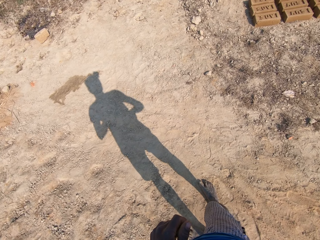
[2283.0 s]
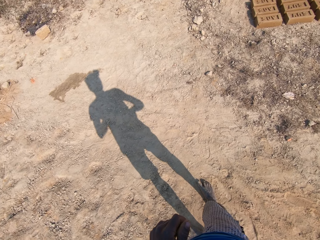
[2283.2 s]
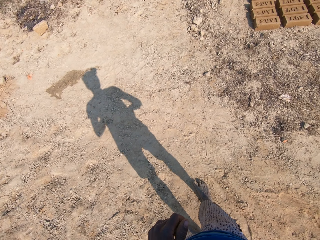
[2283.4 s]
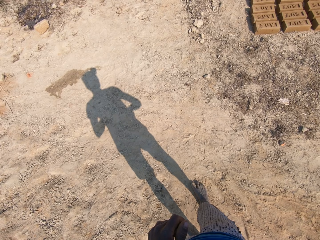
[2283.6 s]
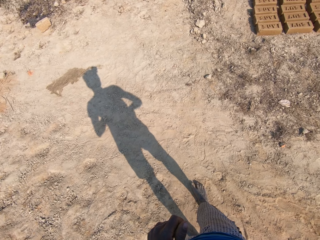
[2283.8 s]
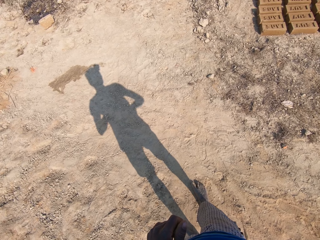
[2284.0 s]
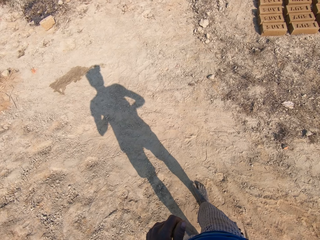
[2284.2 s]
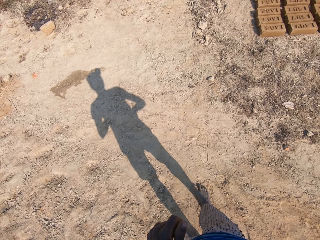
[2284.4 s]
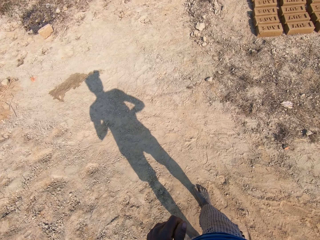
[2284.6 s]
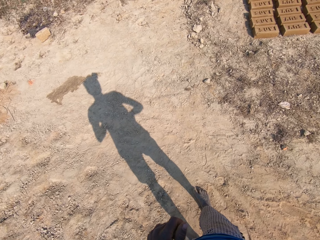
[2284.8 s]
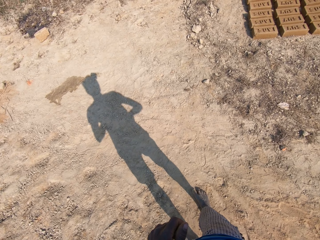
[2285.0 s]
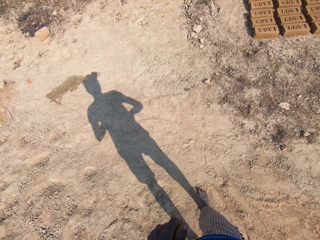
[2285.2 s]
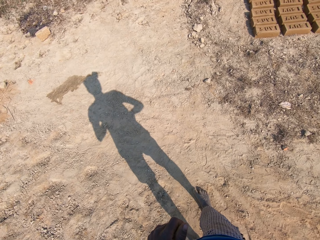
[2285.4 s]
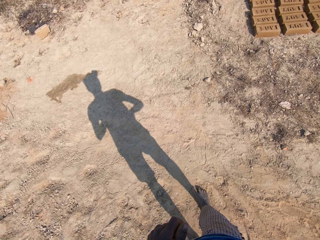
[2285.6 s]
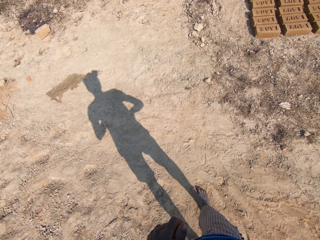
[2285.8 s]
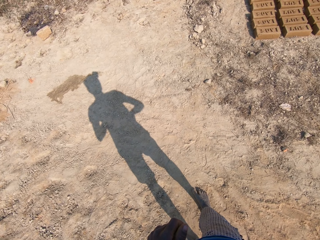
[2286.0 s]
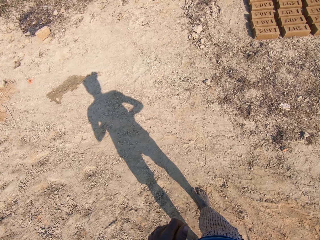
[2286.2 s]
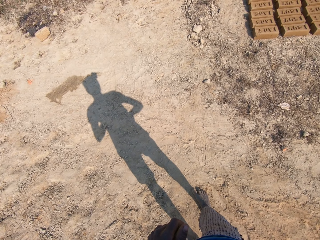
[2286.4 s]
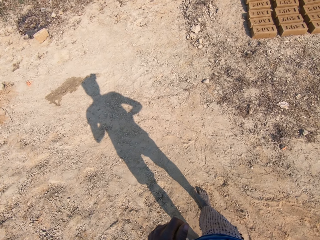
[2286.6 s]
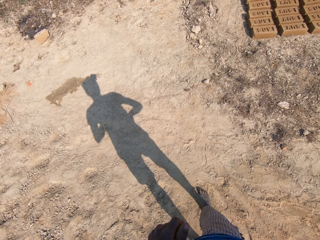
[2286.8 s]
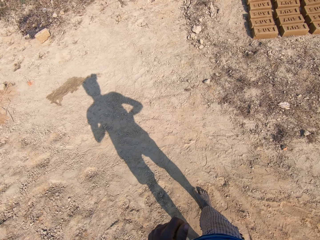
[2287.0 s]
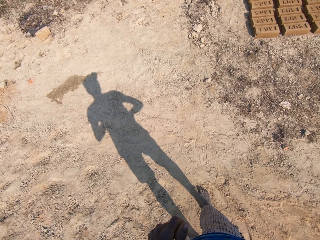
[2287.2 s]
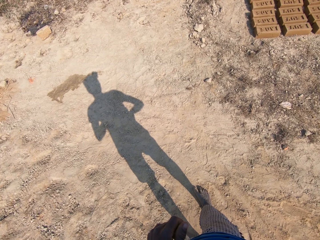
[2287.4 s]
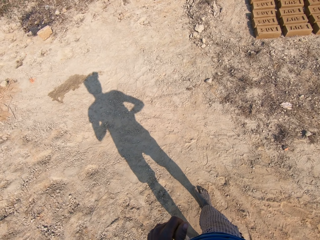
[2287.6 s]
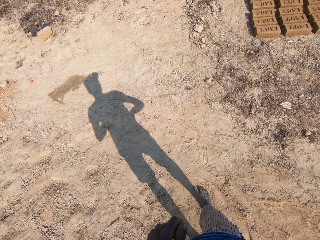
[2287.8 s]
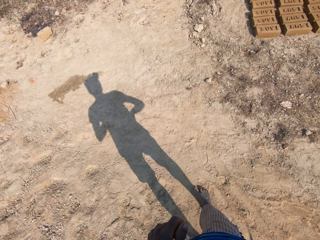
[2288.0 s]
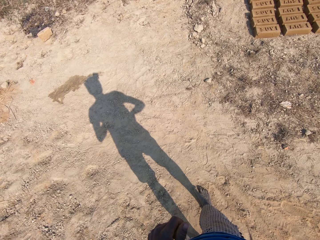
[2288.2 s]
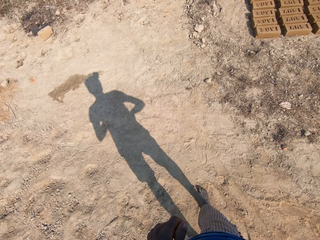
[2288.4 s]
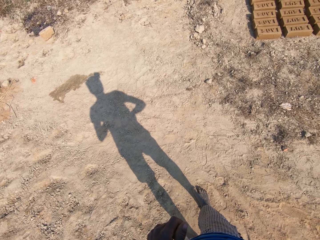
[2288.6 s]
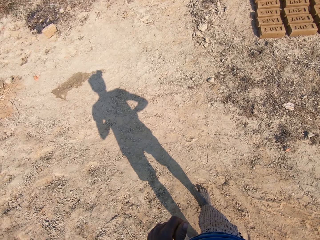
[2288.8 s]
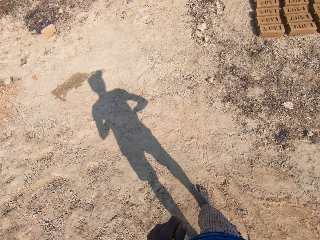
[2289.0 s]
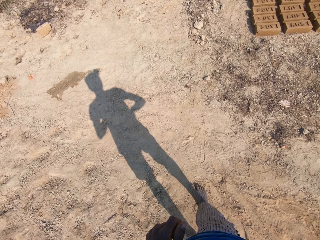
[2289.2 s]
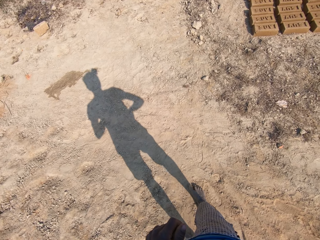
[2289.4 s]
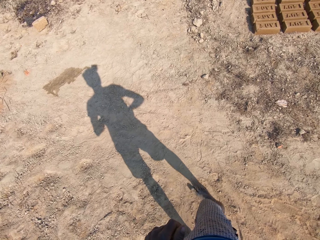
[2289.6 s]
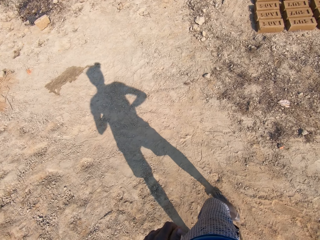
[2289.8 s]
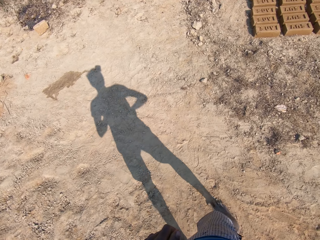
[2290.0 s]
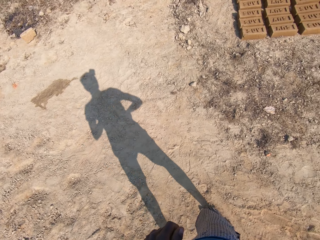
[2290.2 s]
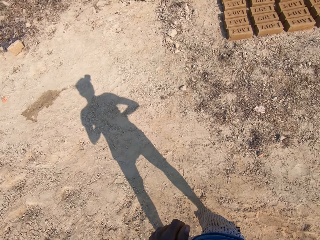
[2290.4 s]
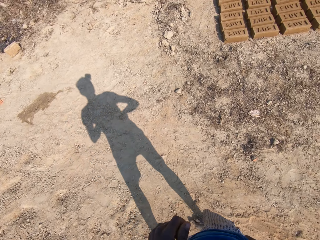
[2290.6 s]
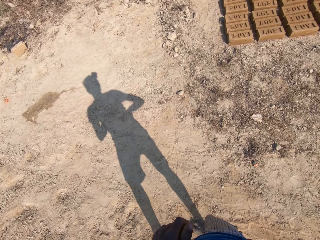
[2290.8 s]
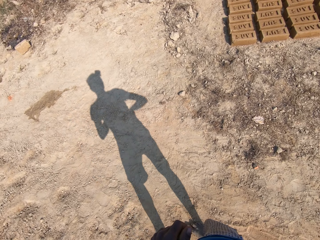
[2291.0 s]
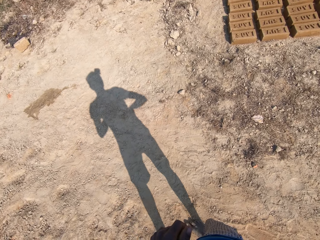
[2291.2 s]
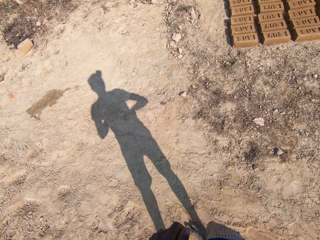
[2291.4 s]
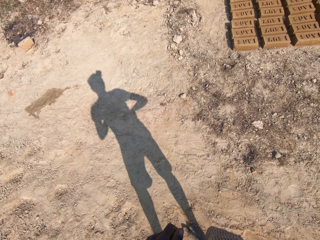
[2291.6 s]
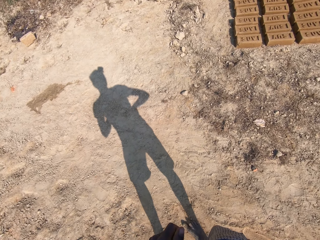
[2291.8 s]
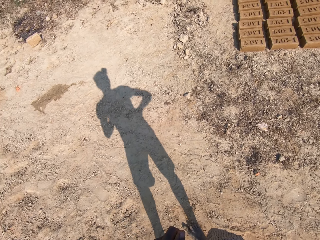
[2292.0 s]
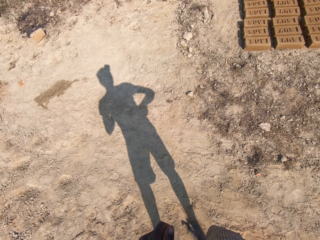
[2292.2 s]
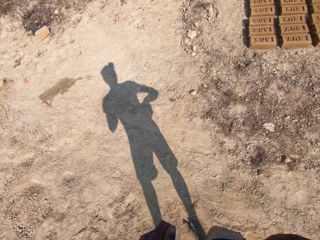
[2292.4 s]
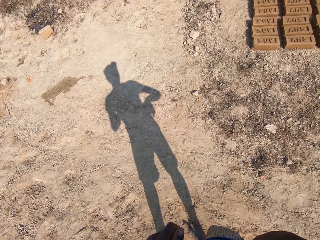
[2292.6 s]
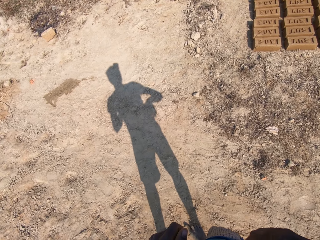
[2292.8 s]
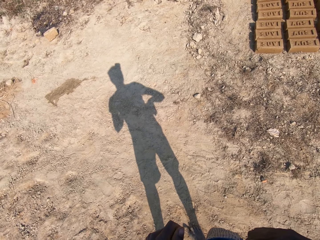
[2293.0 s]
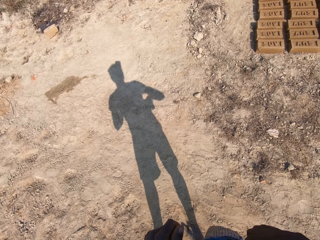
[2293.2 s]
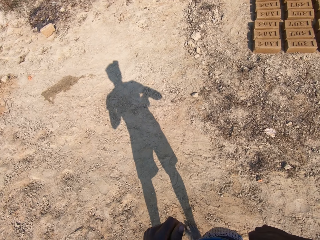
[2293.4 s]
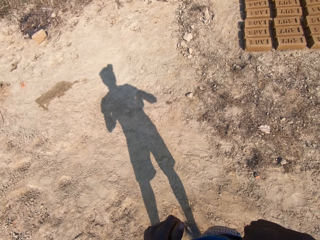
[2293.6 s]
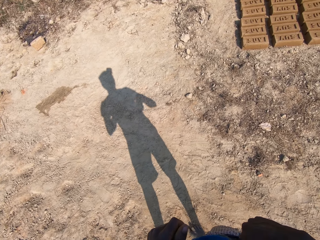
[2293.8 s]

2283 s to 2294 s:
The camera wearer straightens a leg. They talk and move around. They look around.

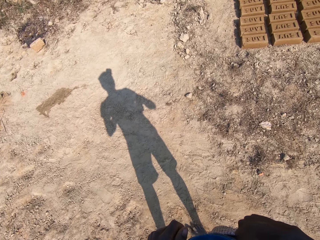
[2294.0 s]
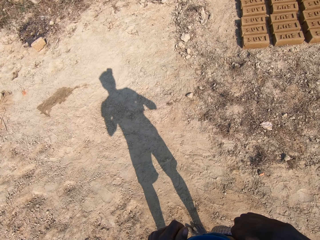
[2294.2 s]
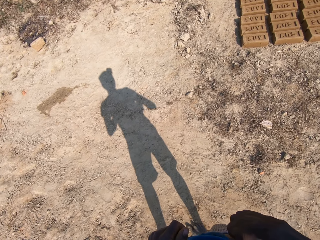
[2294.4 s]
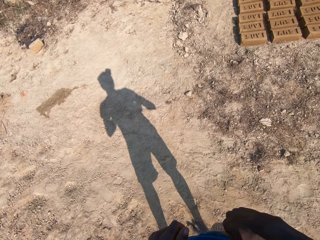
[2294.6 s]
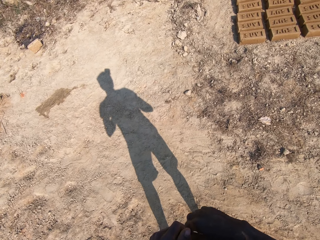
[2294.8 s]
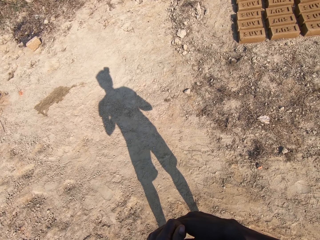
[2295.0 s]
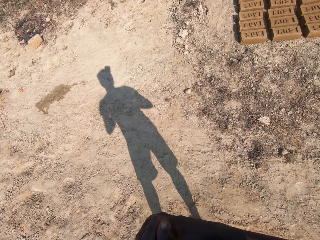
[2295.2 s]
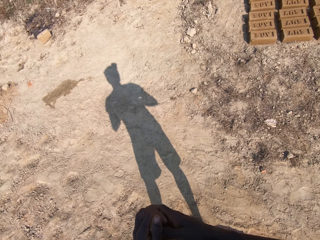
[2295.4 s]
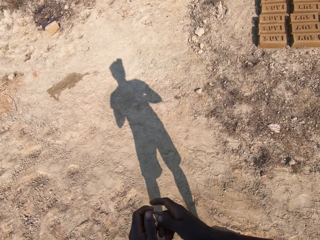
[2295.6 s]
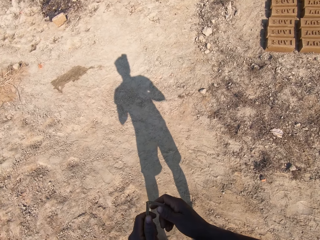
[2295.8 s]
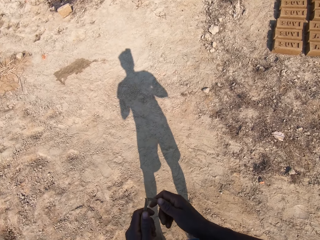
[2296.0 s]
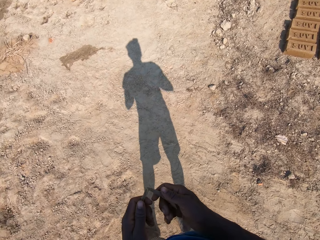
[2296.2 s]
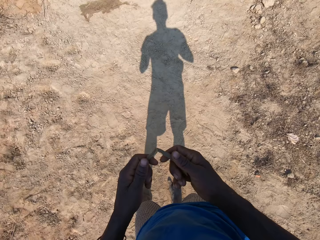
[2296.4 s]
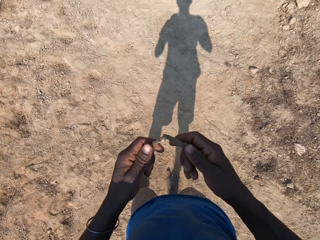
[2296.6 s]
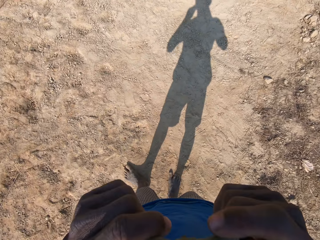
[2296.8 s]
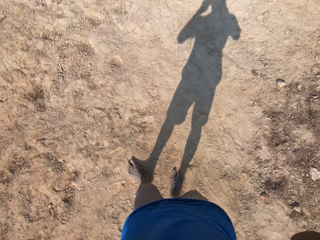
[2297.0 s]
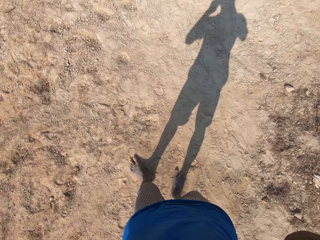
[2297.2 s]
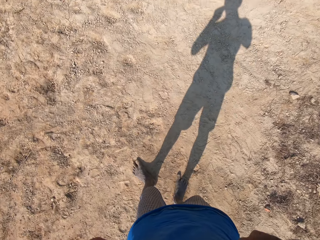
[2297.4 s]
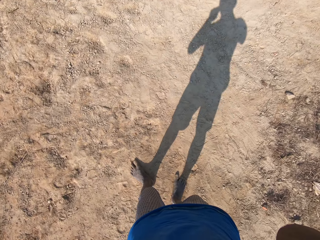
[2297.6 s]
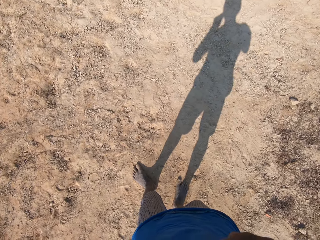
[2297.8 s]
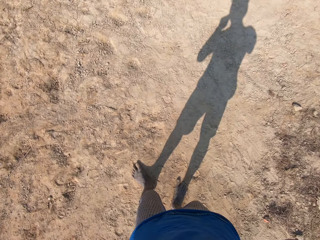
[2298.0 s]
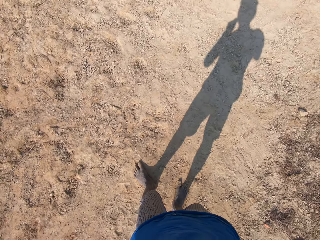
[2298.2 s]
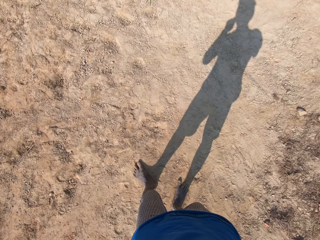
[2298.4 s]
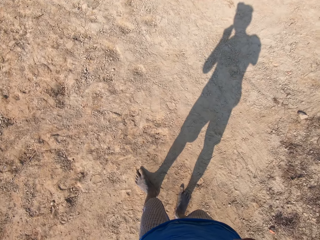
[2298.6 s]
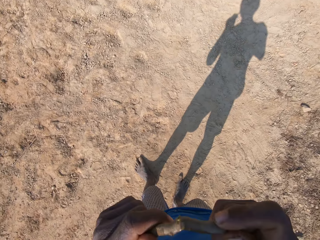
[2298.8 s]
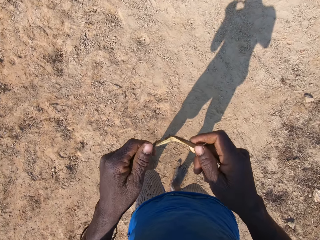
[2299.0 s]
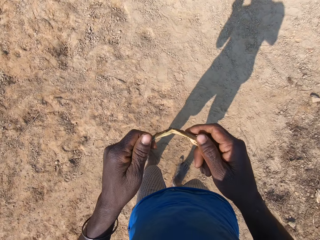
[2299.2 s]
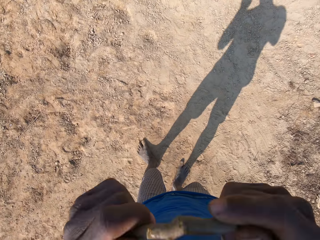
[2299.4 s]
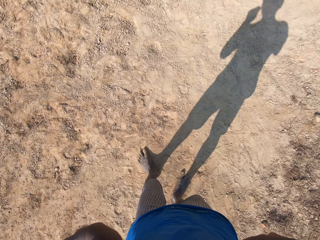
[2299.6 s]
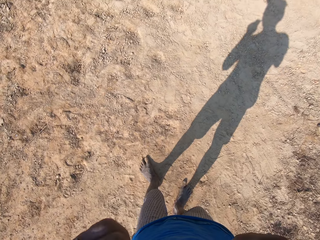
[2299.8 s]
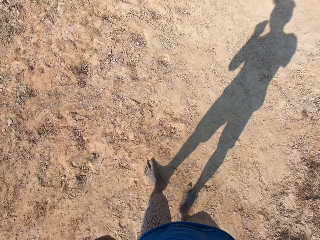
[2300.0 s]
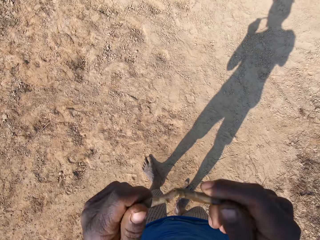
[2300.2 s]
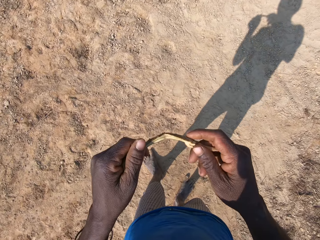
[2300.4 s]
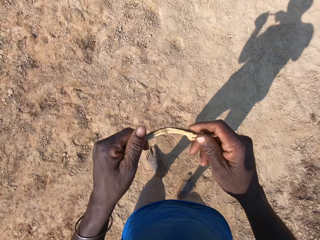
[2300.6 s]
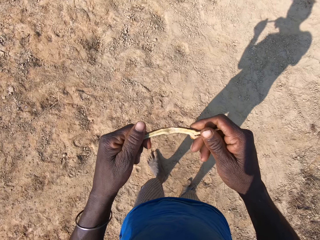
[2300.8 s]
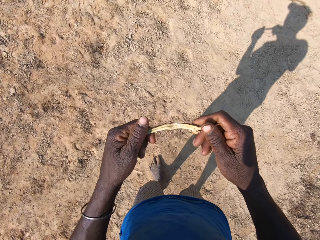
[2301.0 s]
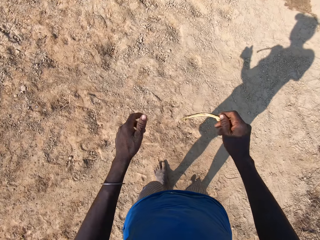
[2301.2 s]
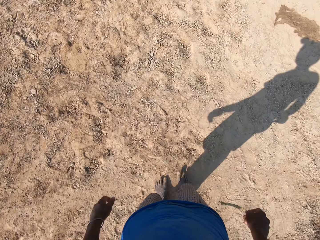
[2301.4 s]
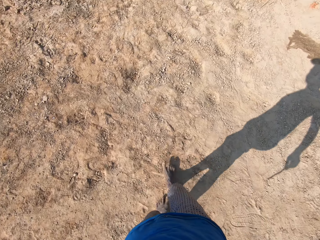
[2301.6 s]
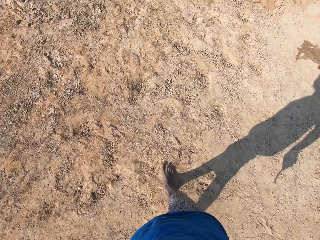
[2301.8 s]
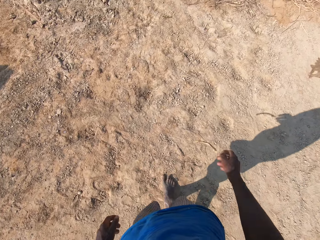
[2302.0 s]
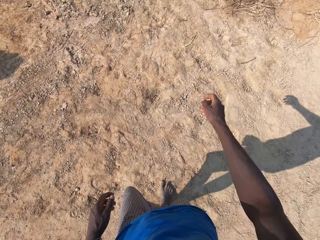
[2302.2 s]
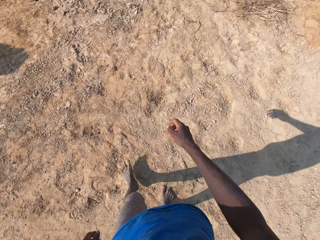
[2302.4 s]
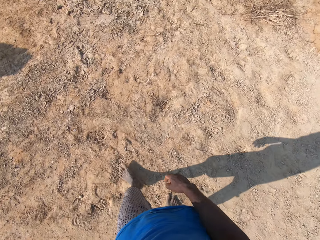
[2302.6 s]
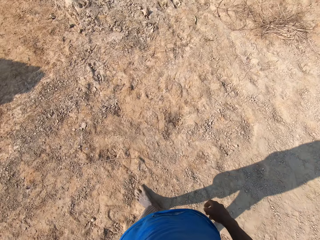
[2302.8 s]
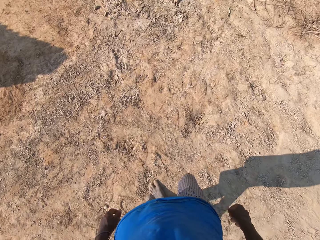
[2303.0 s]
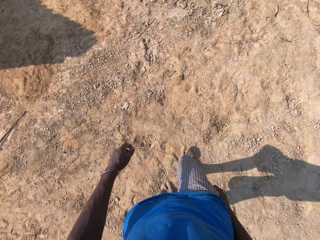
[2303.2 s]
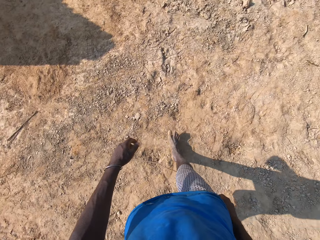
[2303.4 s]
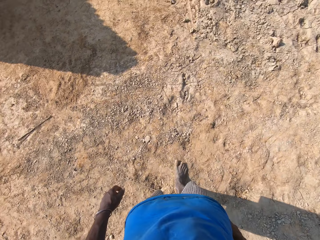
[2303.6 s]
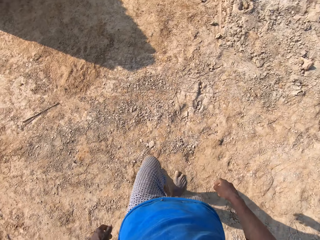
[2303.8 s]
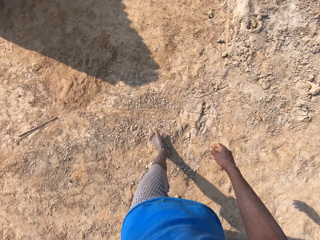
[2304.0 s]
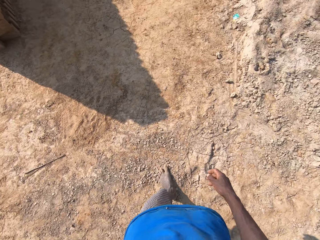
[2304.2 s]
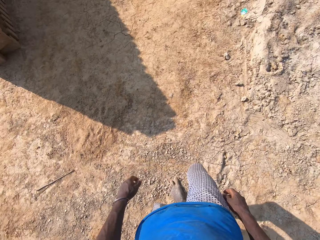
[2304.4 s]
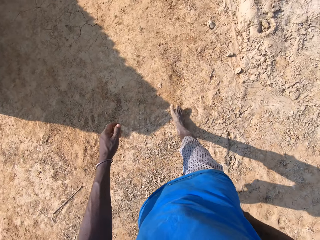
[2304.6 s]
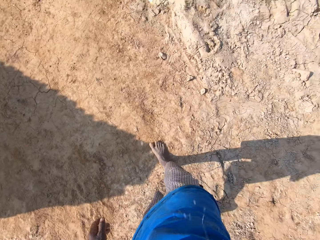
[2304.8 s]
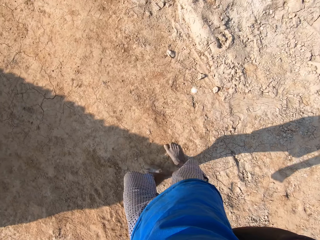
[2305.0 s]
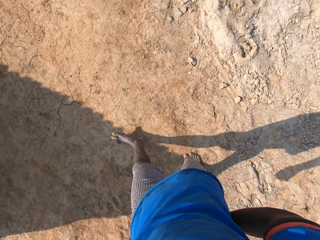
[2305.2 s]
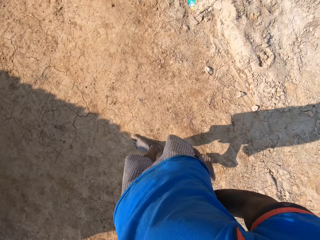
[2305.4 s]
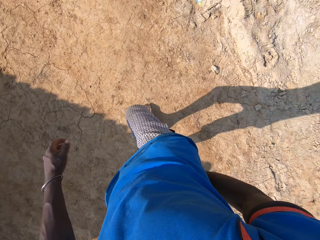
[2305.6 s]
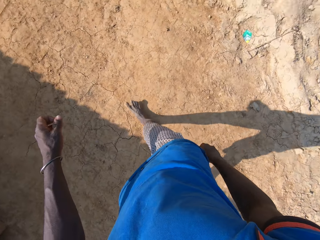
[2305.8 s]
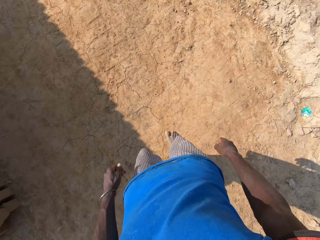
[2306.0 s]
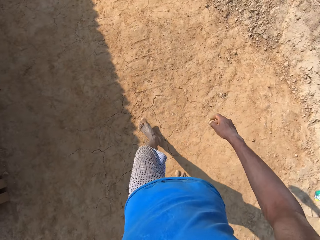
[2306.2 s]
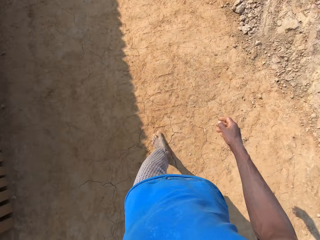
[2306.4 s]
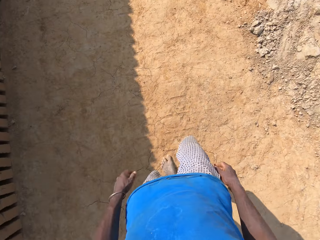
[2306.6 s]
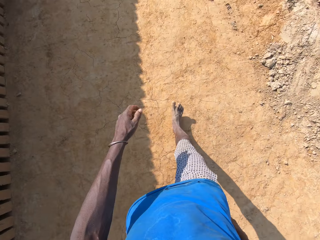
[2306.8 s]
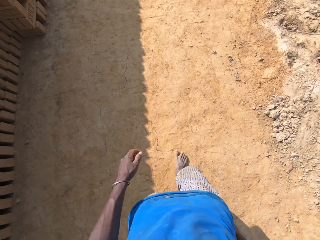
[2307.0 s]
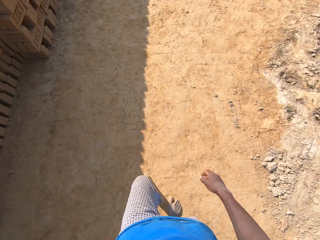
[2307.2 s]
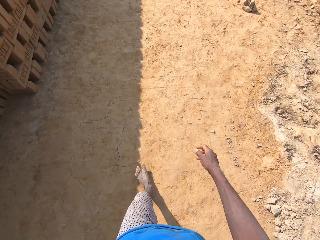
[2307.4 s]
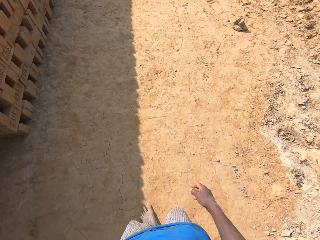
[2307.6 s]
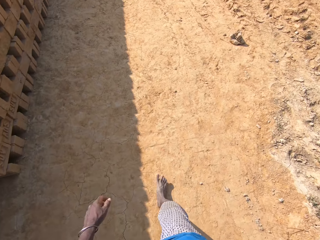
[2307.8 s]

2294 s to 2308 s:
The camera wearer talks and moves hands. They hold the stick. They raise the hand. They put the stick in the mouth. They brush the teeth using the stick. They remove the stick in the mouth. They raise the hand. They put the stick in the mouth. They do something. They remove the stick in the mouth. They walk in the field and hold the stick. They hold the stick again. They throw the stick. They walk in the field. They spit saliva on the ground. They walk in the field.
